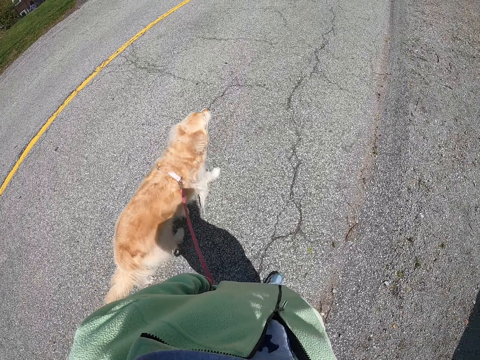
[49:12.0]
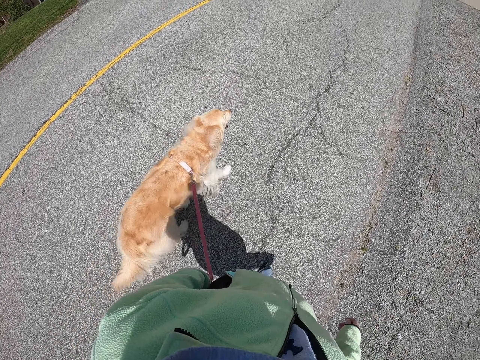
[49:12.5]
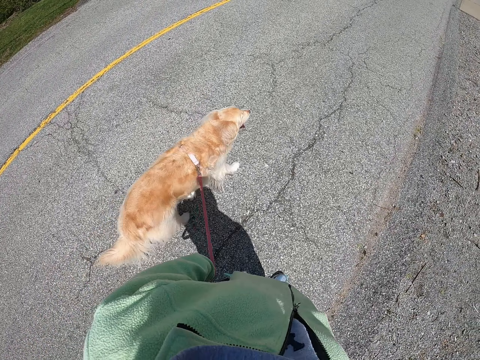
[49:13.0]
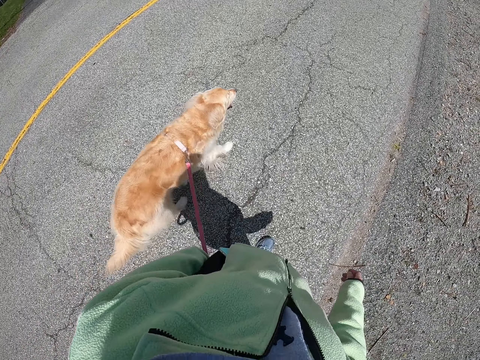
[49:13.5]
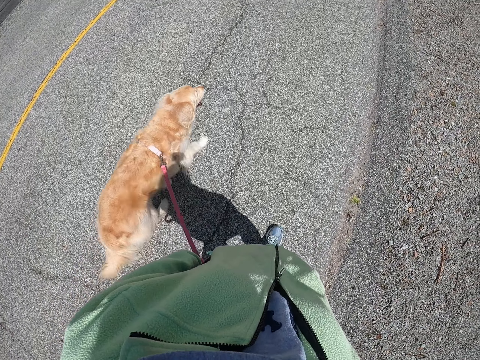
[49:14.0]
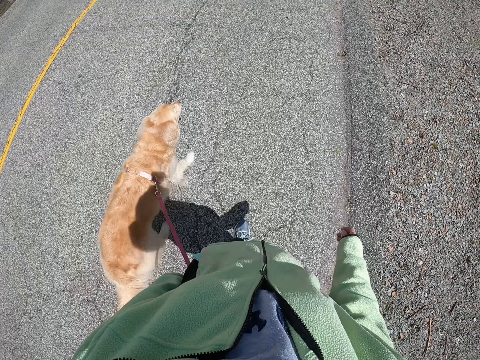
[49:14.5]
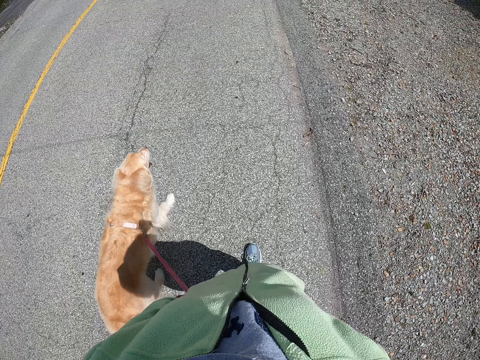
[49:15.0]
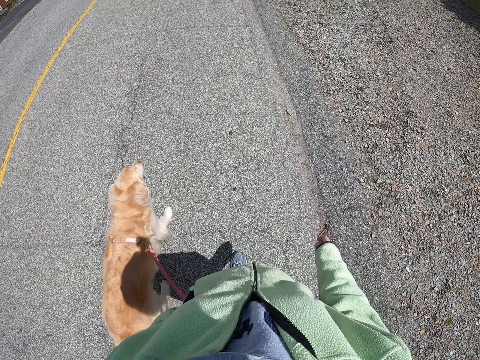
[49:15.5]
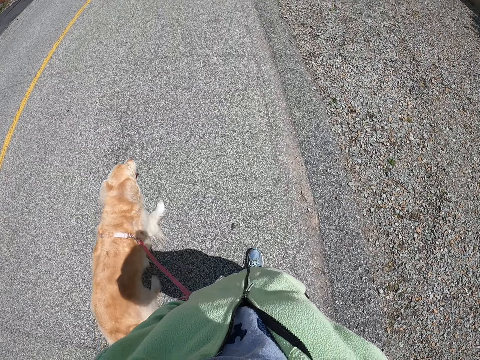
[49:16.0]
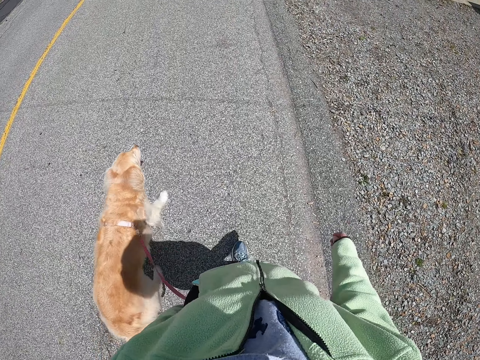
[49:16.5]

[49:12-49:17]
The camera wearer walks on the tarmac road.

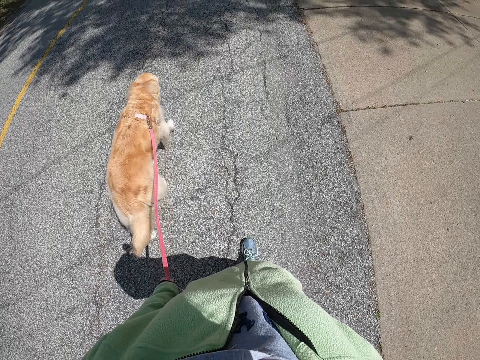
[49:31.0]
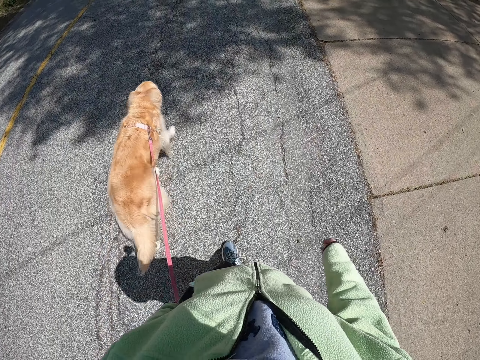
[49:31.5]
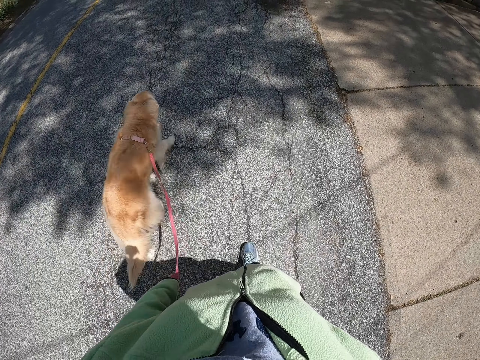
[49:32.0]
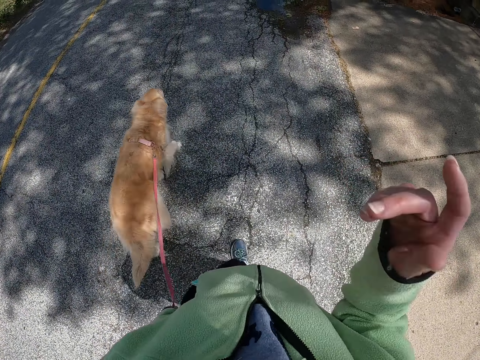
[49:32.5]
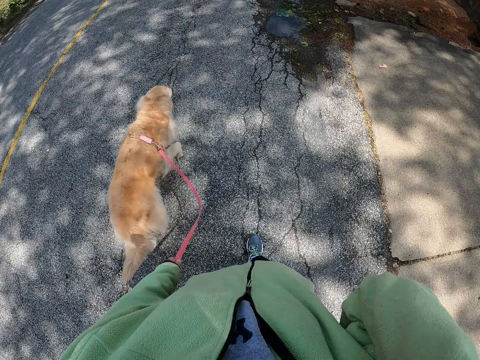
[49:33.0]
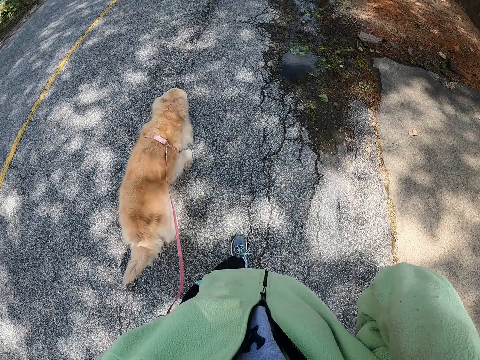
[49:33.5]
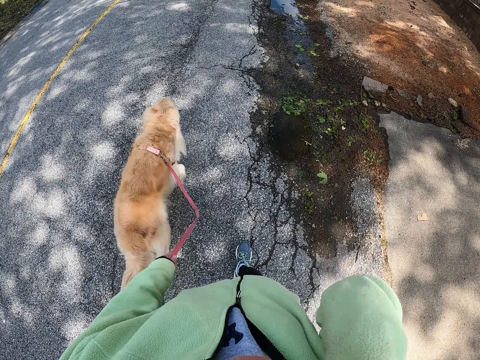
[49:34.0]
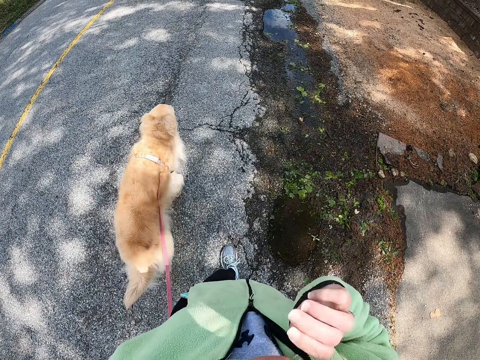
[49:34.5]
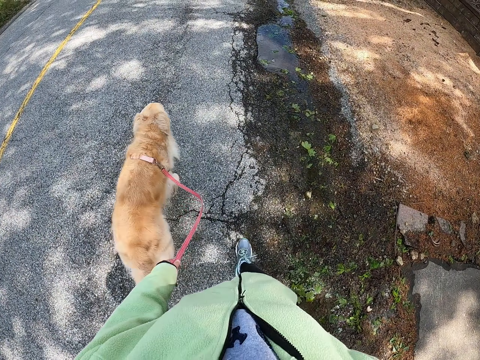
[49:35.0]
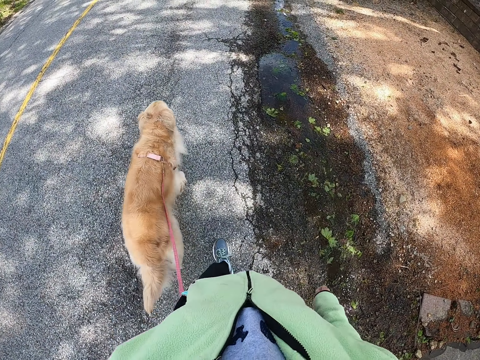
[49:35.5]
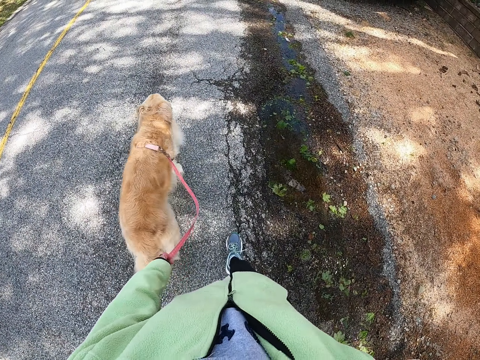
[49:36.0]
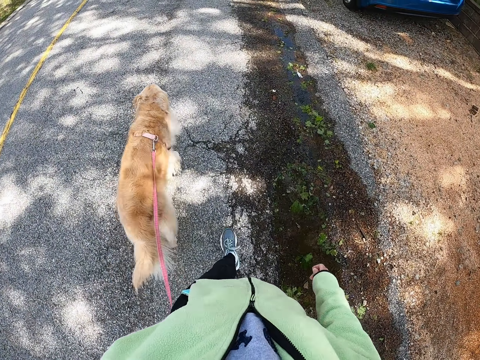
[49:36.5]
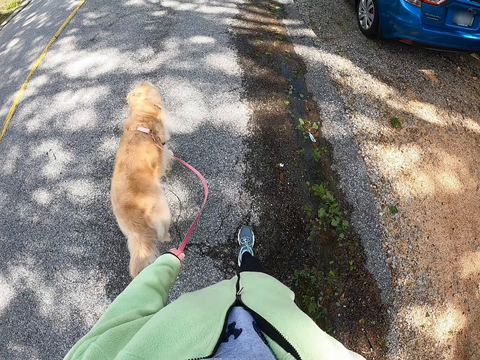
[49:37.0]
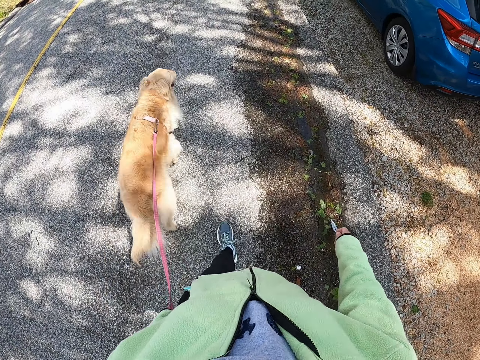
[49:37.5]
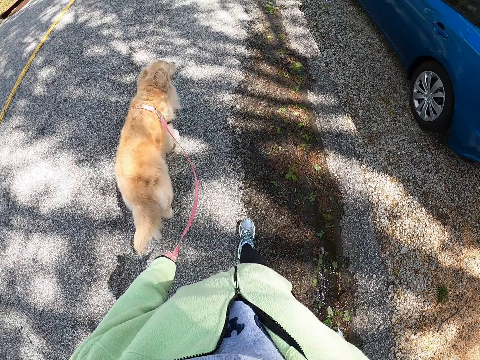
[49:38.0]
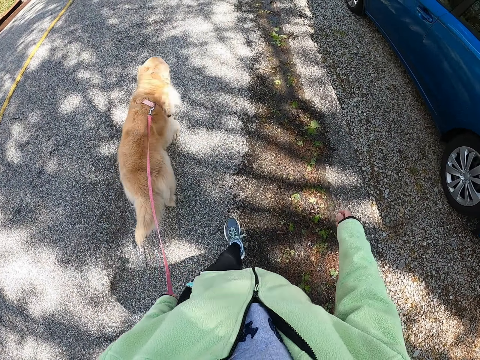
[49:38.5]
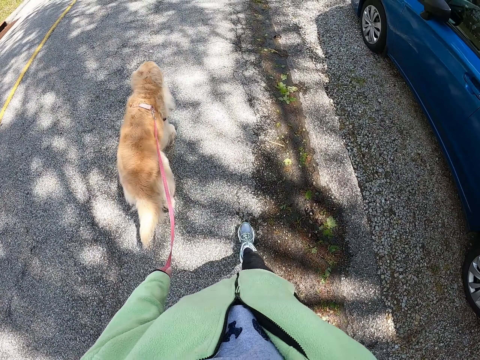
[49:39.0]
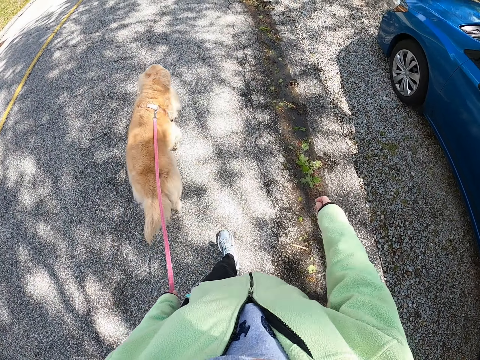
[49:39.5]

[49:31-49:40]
The camera wearer lifts the right hand. He puts down his hand and walks on the tarmac road.

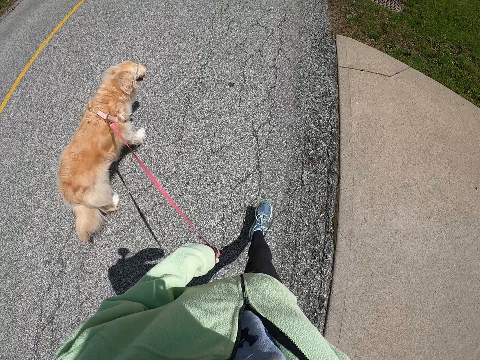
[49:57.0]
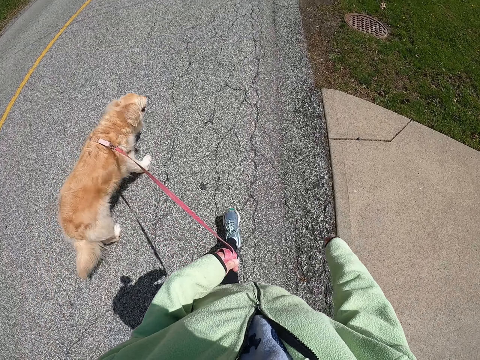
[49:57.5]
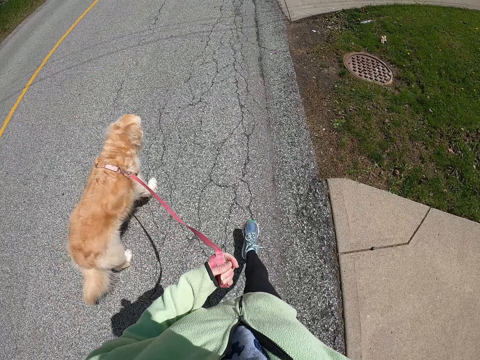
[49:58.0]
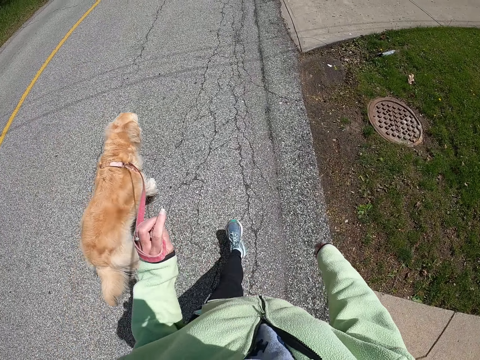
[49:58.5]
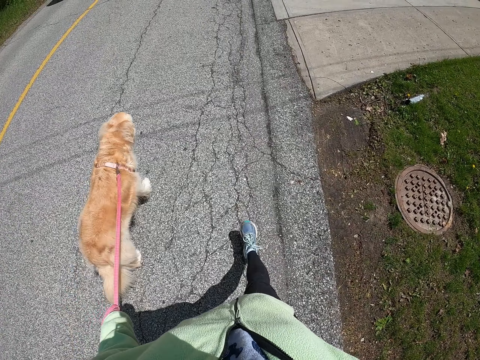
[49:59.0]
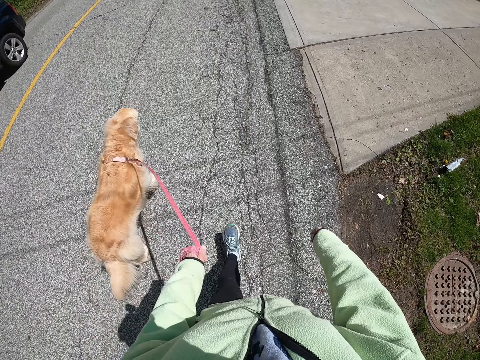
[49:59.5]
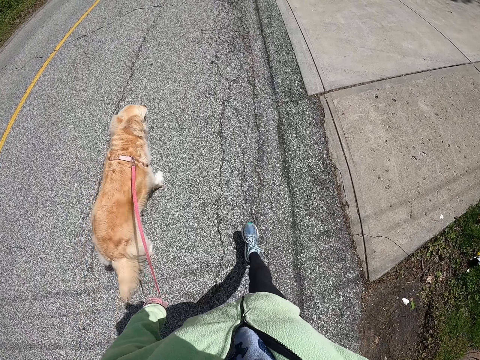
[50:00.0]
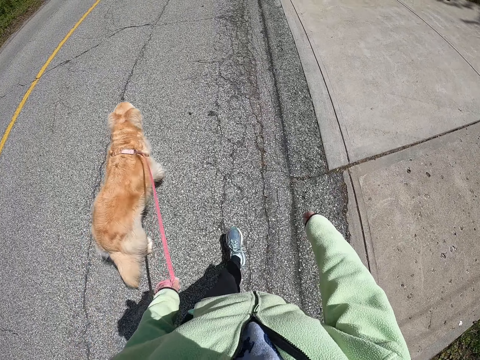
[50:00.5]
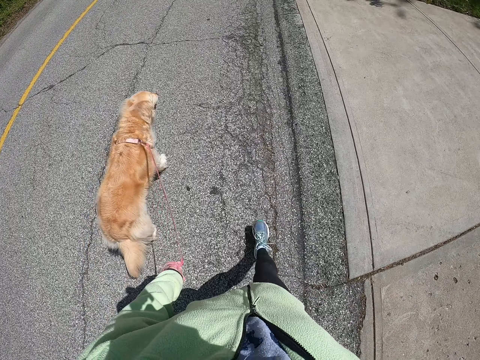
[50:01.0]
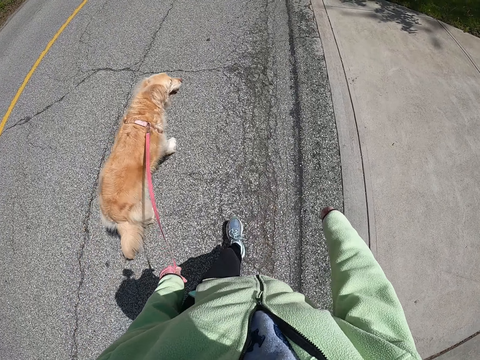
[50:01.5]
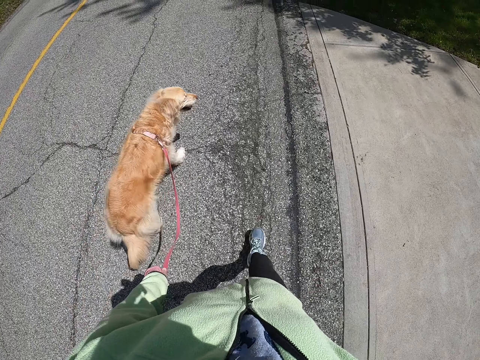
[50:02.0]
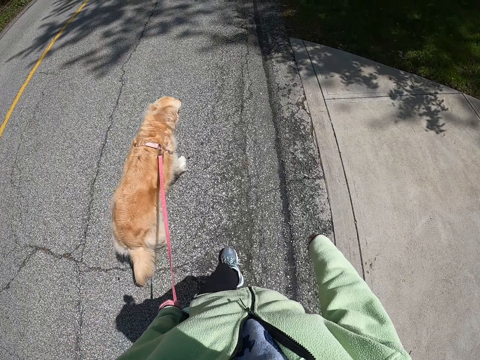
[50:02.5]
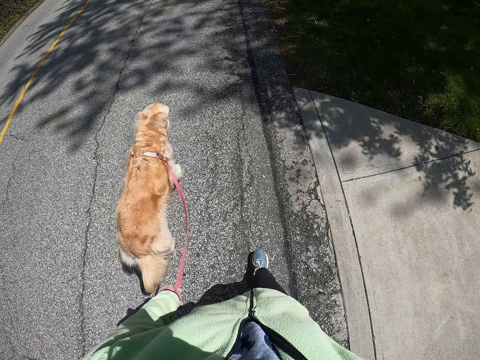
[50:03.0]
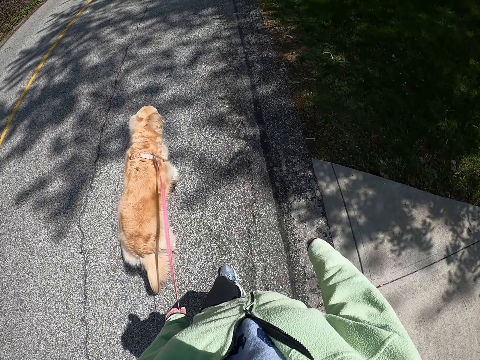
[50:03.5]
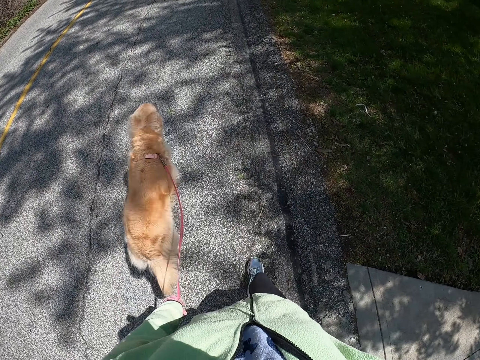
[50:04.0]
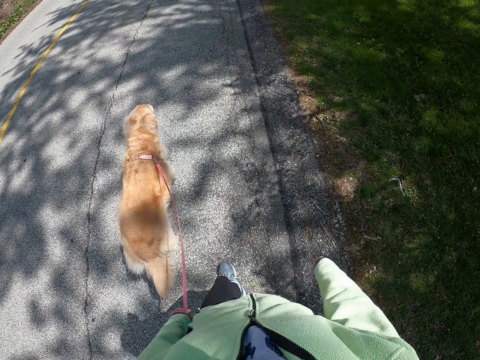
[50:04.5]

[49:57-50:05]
The camera wearer twists the leash. They fold the dog leash on the left hand. They walk on the tarmac road.

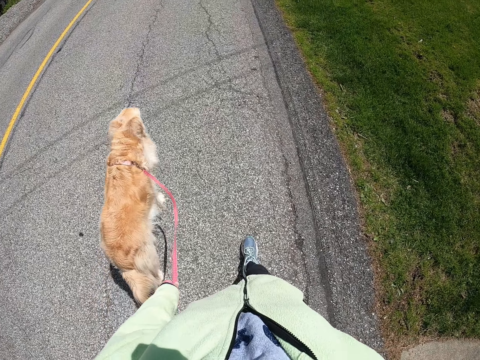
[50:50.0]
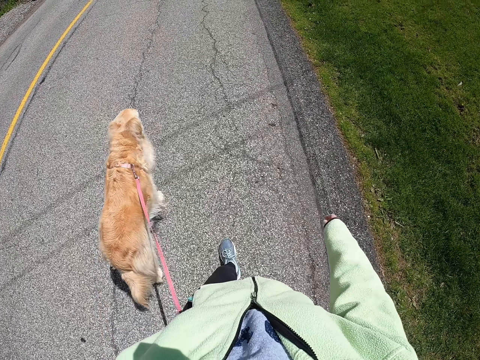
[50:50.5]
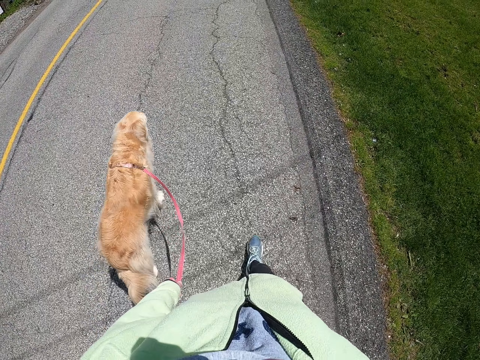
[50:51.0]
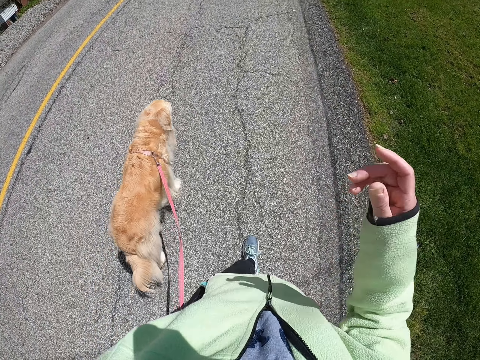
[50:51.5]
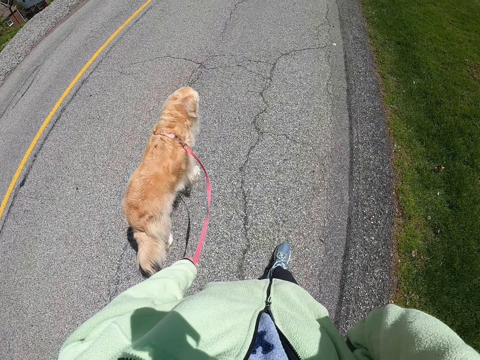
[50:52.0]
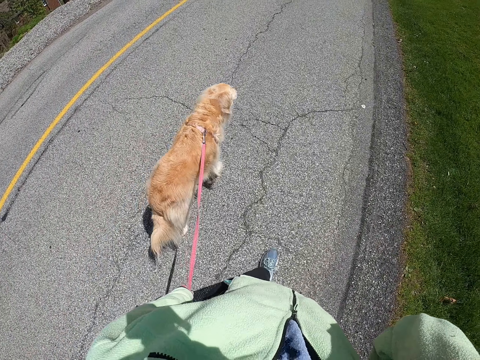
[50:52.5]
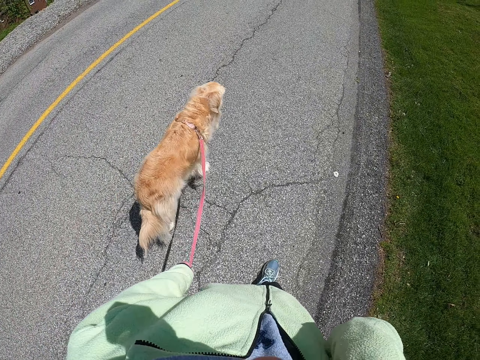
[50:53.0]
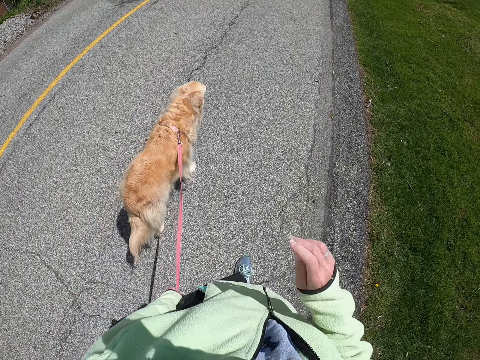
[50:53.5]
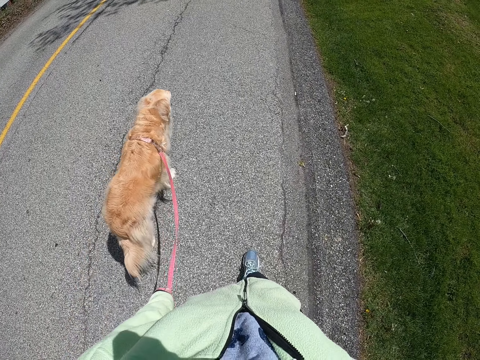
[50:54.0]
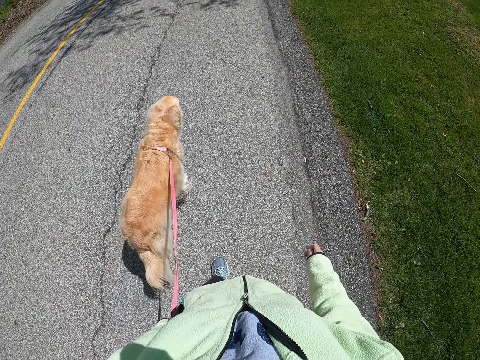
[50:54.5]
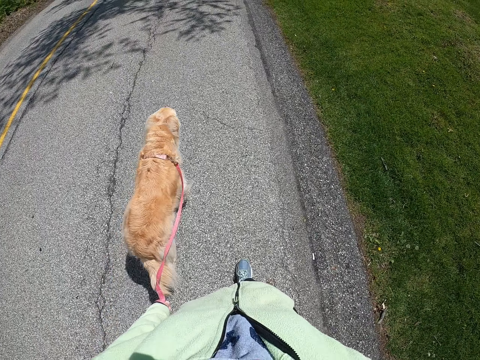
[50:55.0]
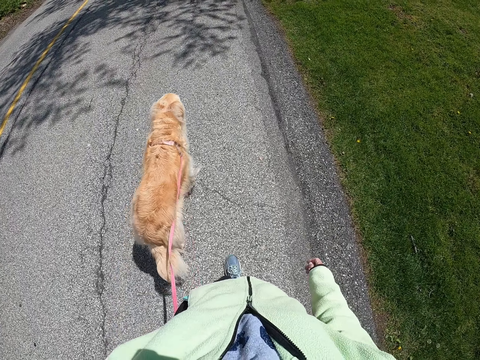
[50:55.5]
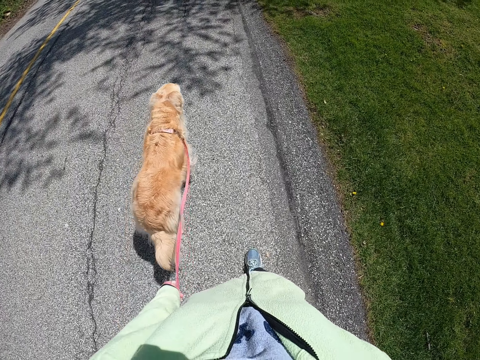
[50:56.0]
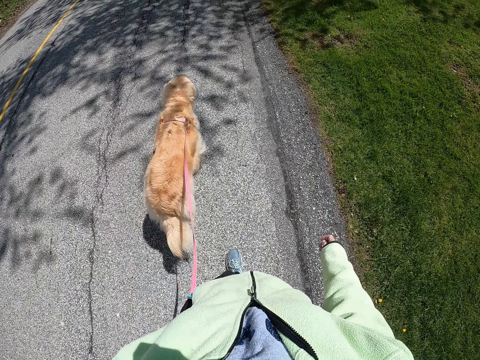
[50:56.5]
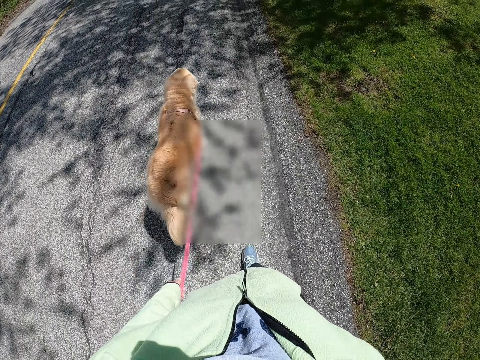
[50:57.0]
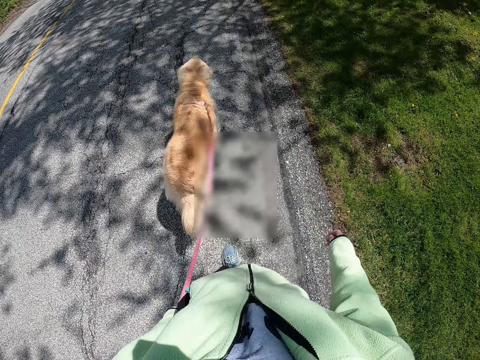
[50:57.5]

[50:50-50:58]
The camera wearer lifts the right hand. They lower the hand and walk on the tarmac road.
